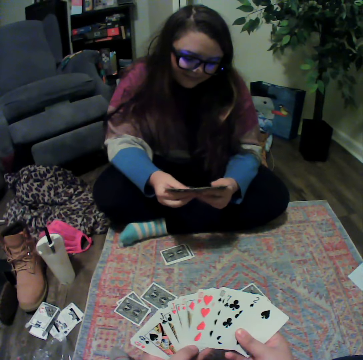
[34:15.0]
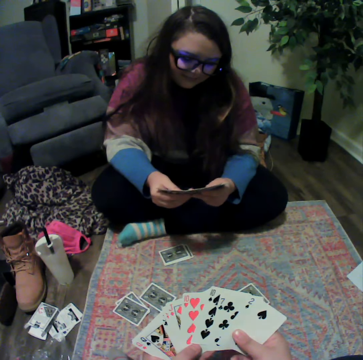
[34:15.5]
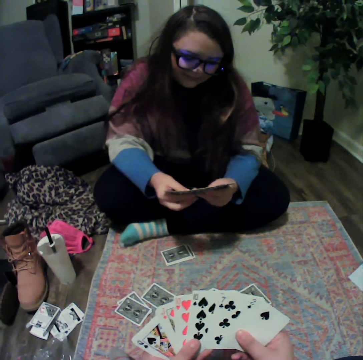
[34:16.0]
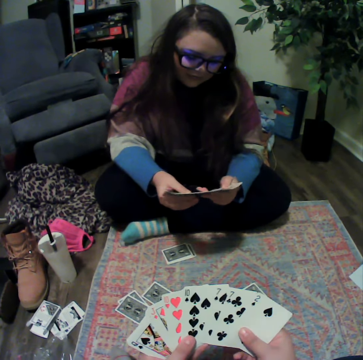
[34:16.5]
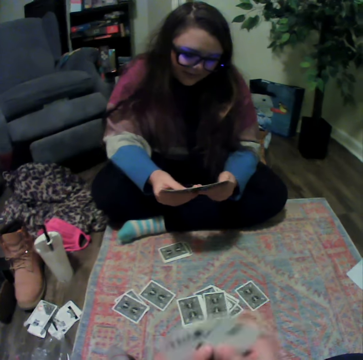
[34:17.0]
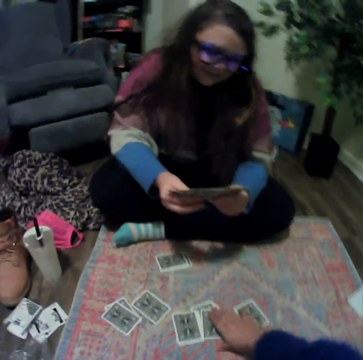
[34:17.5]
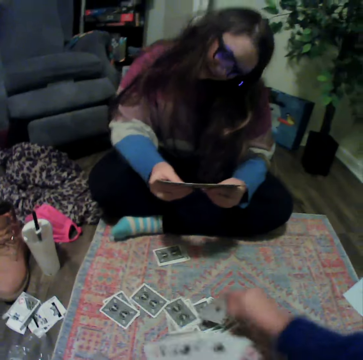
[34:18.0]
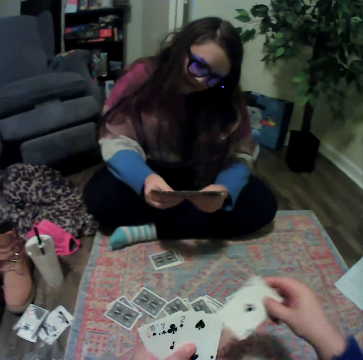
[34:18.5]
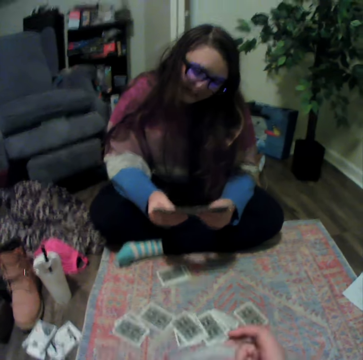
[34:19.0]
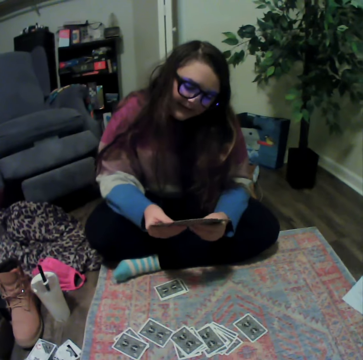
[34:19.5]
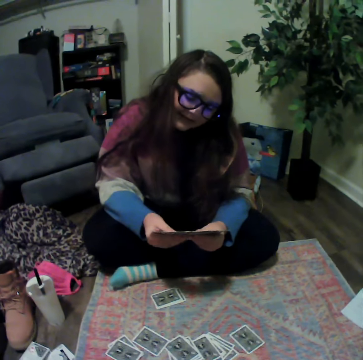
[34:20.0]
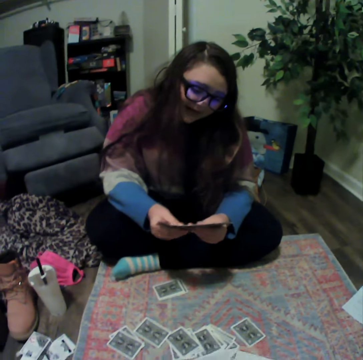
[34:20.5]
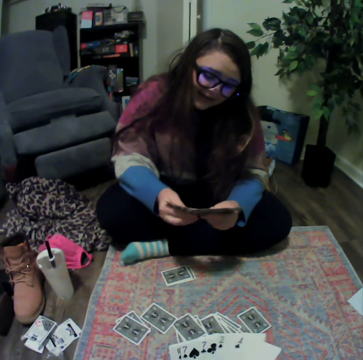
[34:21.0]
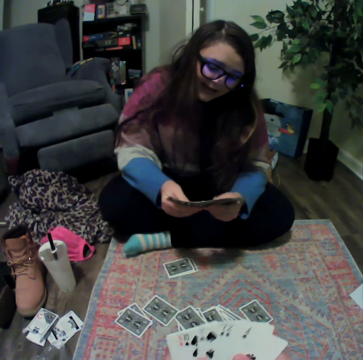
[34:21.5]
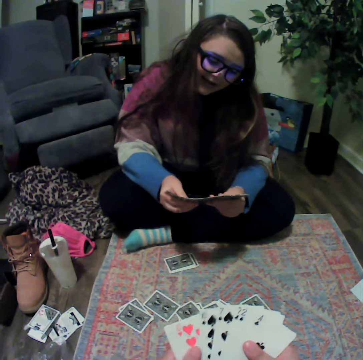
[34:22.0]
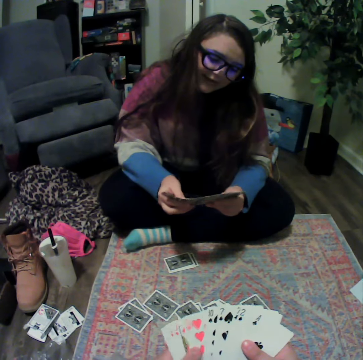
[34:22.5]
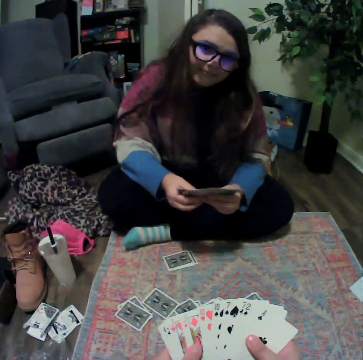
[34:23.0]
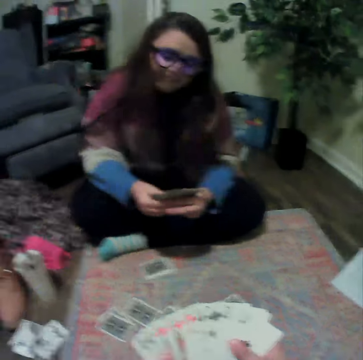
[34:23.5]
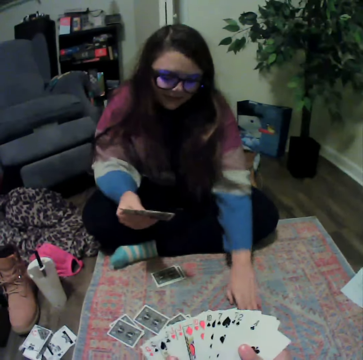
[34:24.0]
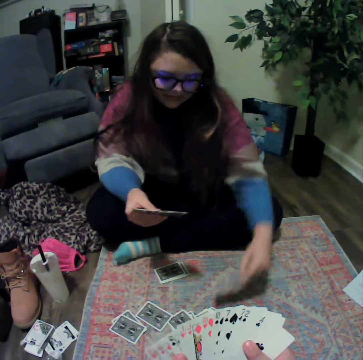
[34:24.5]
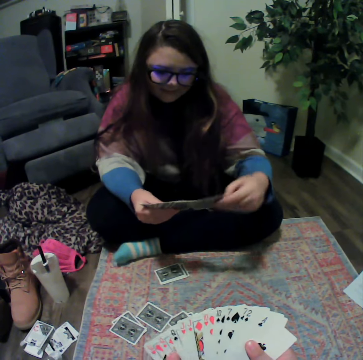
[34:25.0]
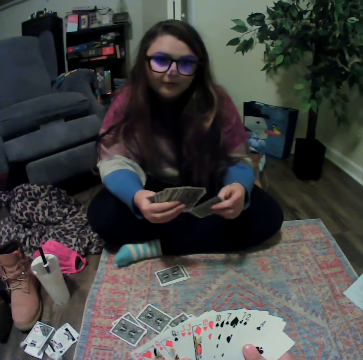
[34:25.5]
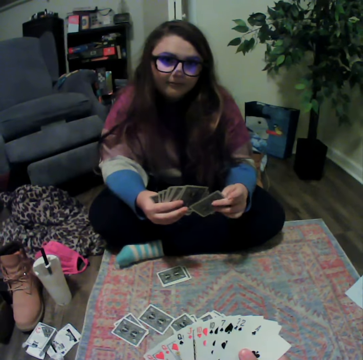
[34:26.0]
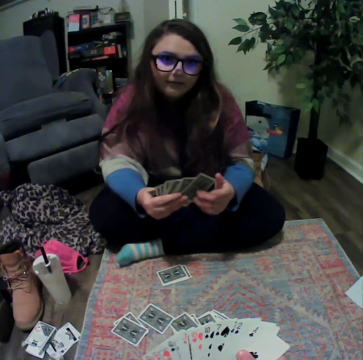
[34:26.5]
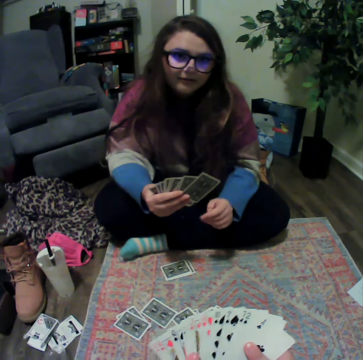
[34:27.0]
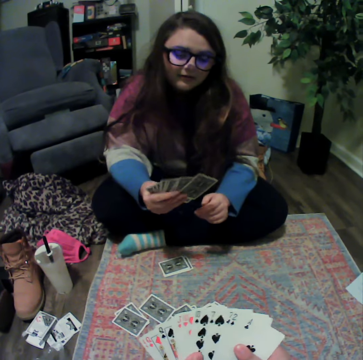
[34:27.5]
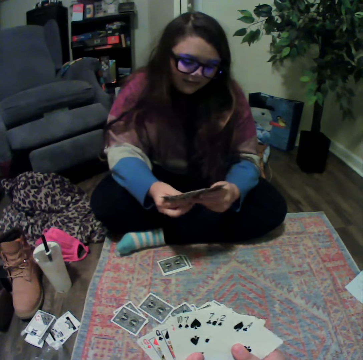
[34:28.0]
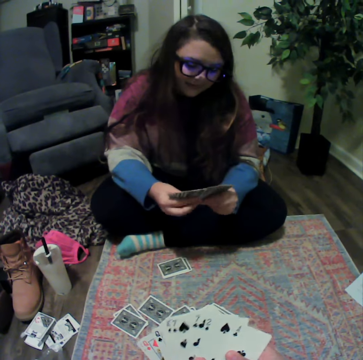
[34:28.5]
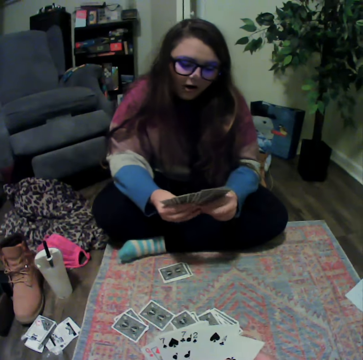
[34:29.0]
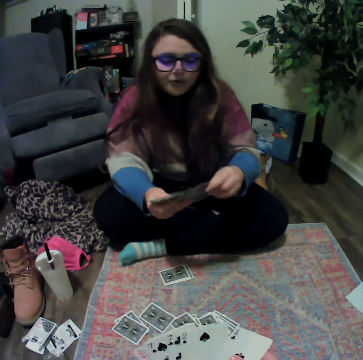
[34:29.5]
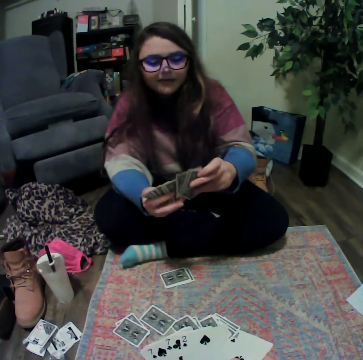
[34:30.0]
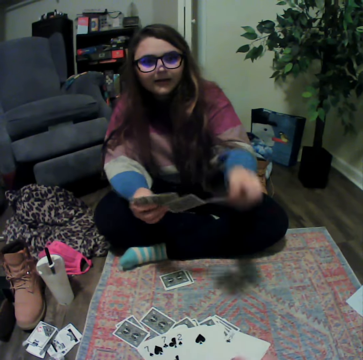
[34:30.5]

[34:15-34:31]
A lady reshuffles the cards. The camera wearer picks the card from the mat. The lady talks with the camera wearer. The camera wearer reshuffles the cards. The lady picks the card and talks with the camera wearer. The camera wearer reshuffles the cards.

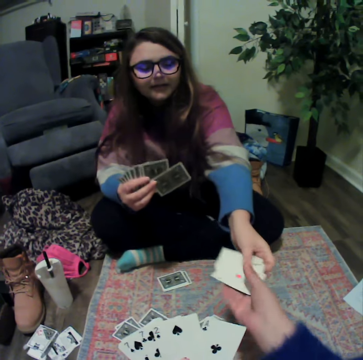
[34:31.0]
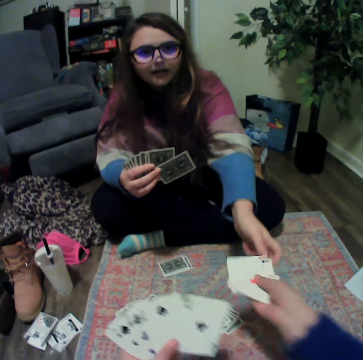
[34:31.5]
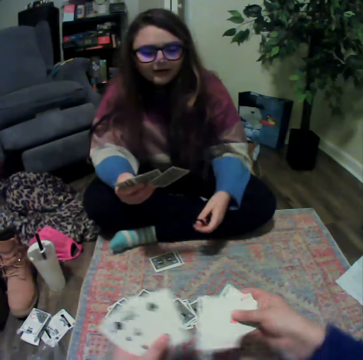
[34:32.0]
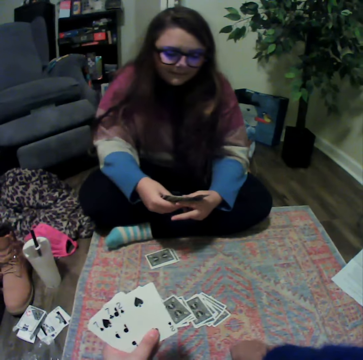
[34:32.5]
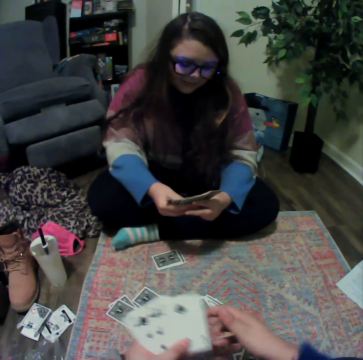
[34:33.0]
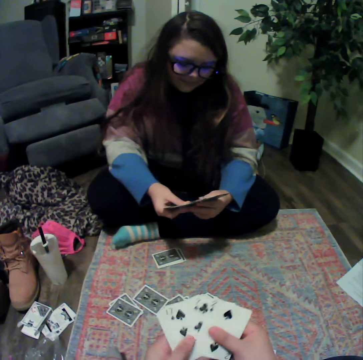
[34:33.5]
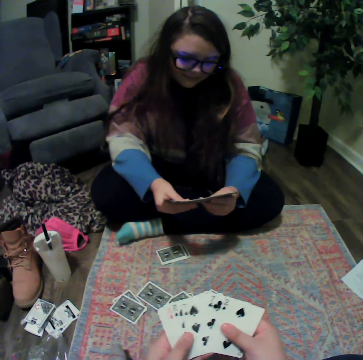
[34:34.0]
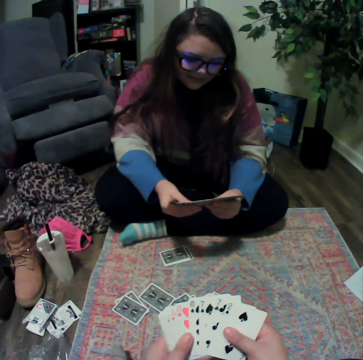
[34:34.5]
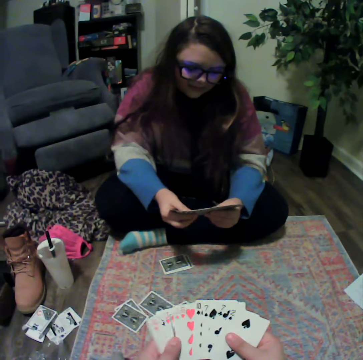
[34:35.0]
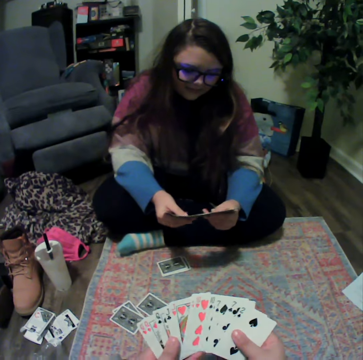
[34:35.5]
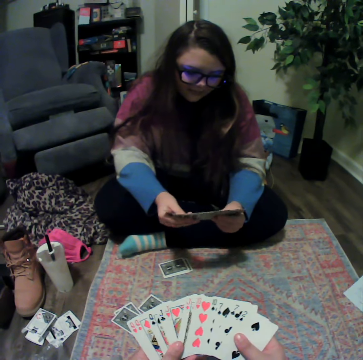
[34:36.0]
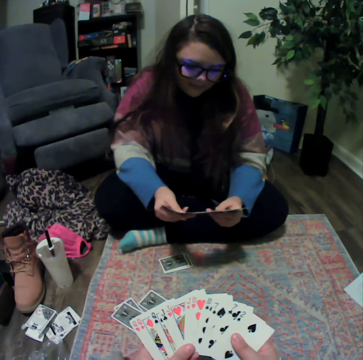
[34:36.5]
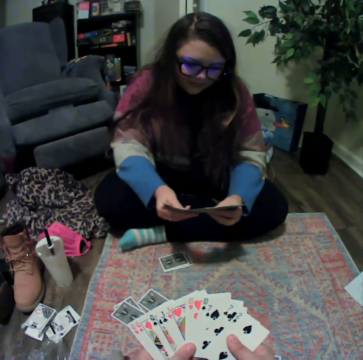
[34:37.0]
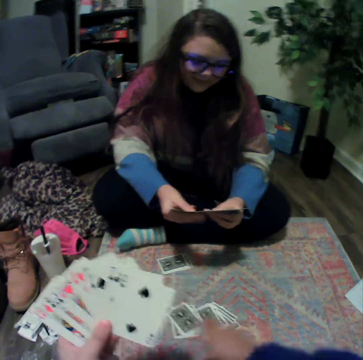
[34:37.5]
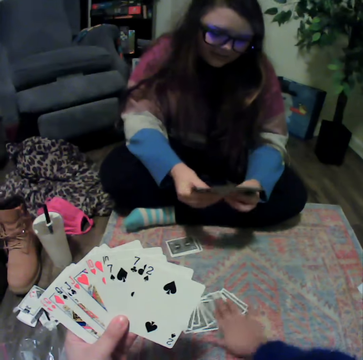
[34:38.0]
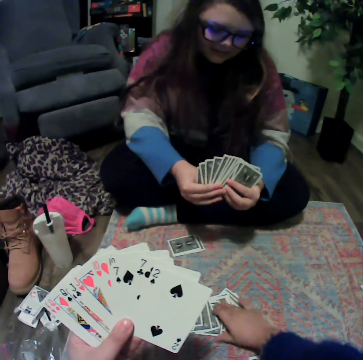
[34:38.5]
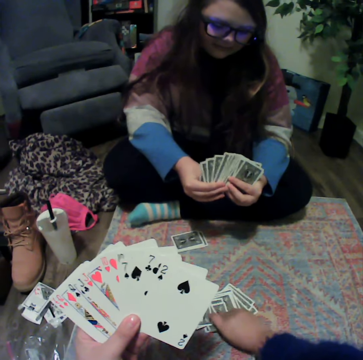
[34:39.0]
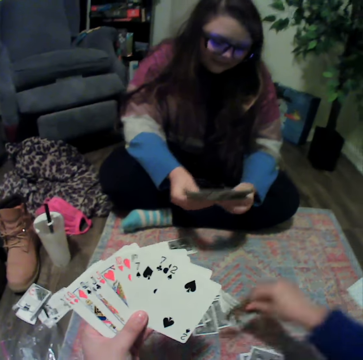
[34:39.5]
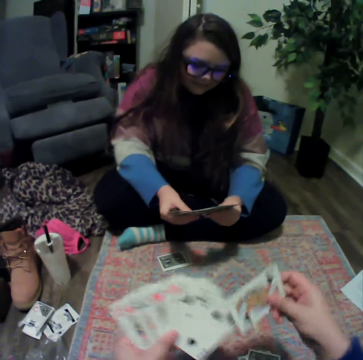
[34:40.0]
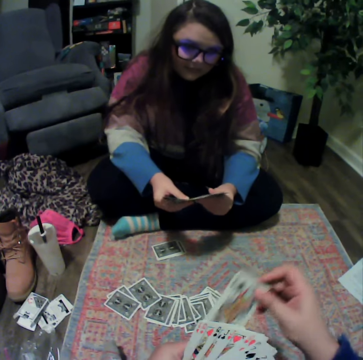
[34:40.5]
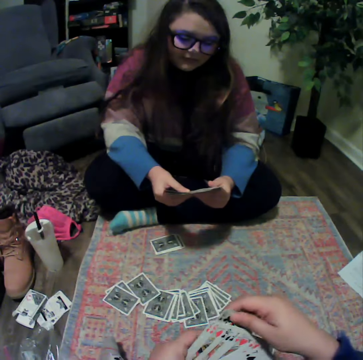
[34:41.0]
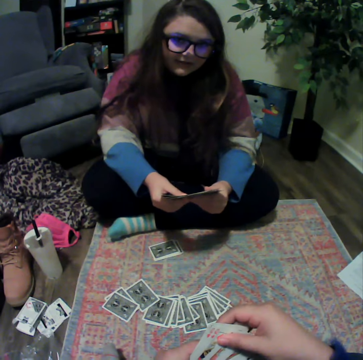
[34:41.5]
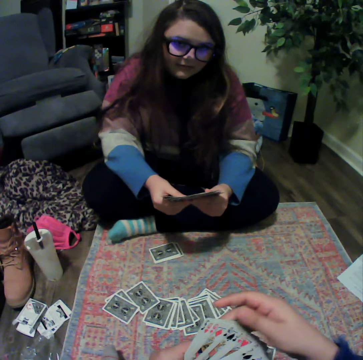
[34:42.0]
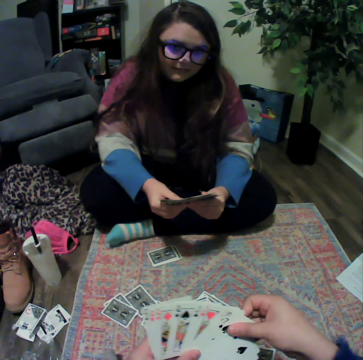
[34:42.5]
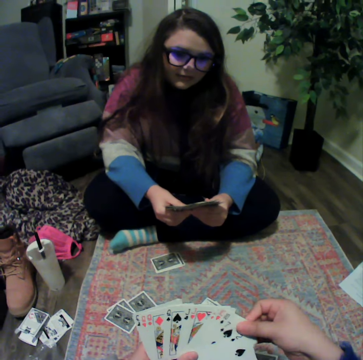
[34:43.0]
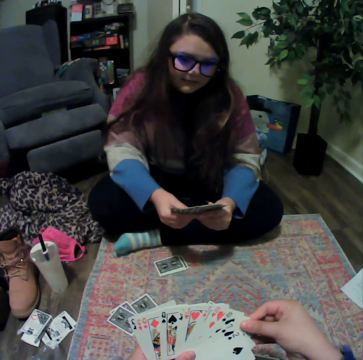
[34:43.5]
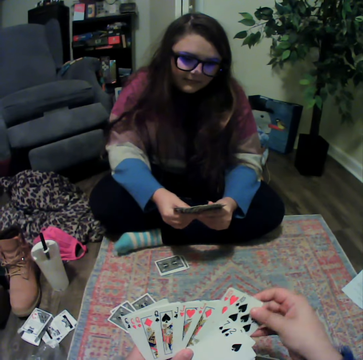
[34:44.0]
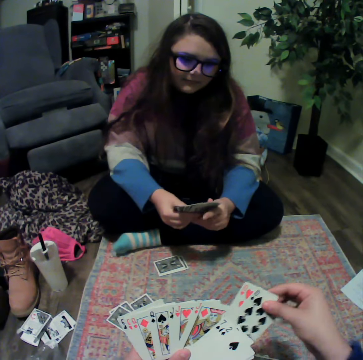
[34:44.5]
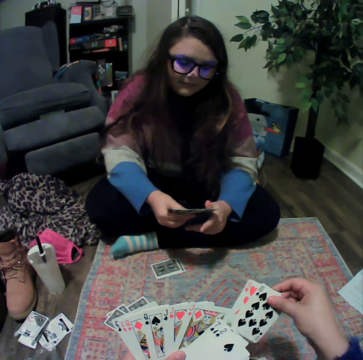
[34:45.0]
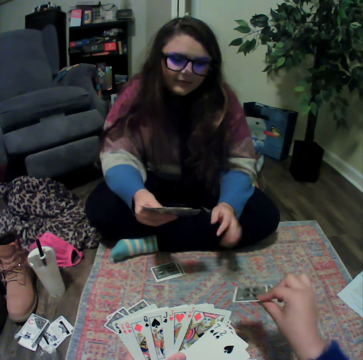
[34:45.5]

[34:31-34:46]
A lady gives the camera wearer a card. The lady reshuffles the cards. The camera wearer reshuffles the cards. They pick the card from the mat. The lady reshuffles the cards and talks with the camera wearer. The camera wearer reshuffles the cards.

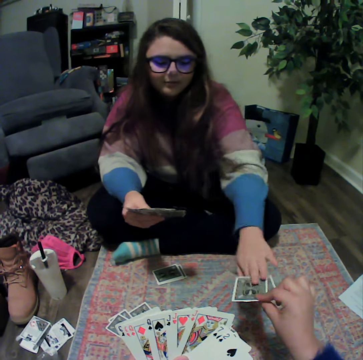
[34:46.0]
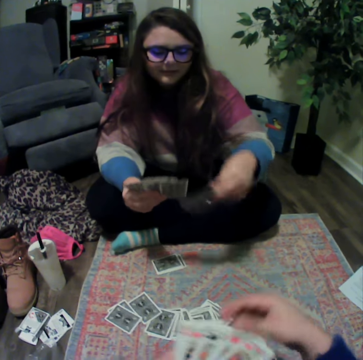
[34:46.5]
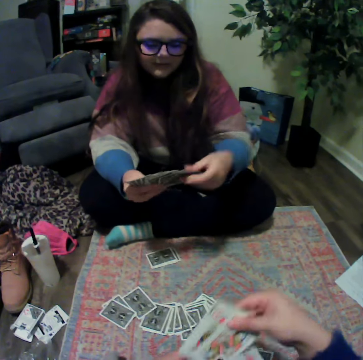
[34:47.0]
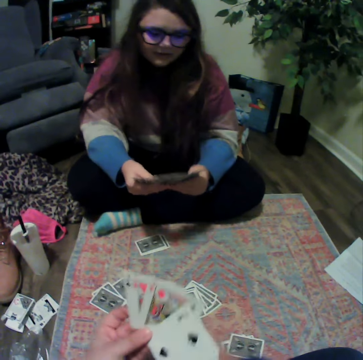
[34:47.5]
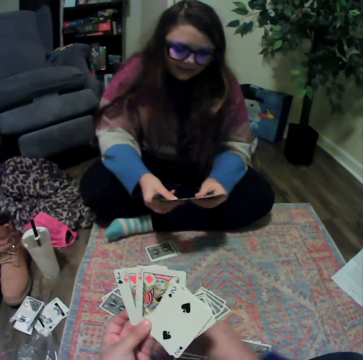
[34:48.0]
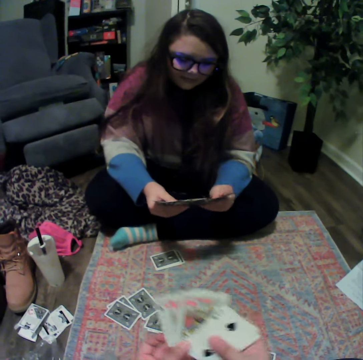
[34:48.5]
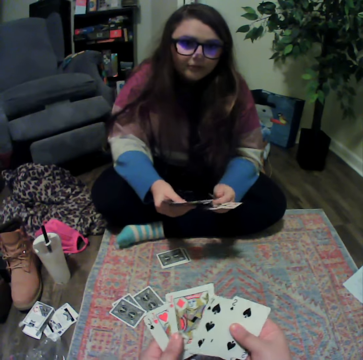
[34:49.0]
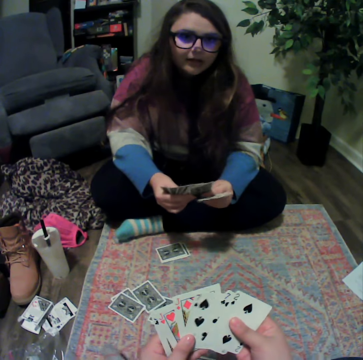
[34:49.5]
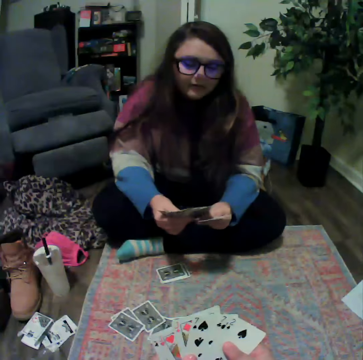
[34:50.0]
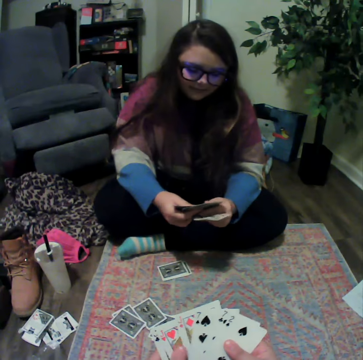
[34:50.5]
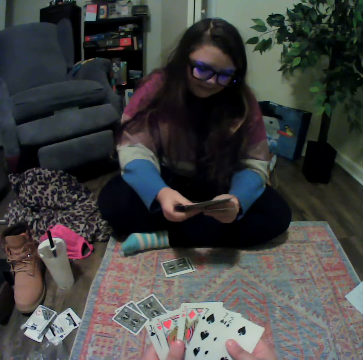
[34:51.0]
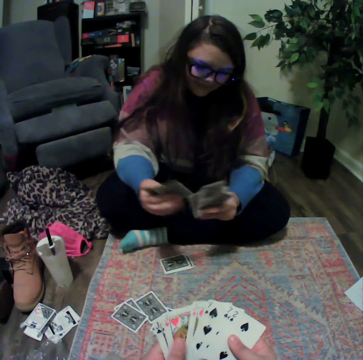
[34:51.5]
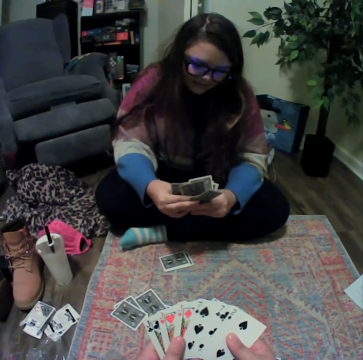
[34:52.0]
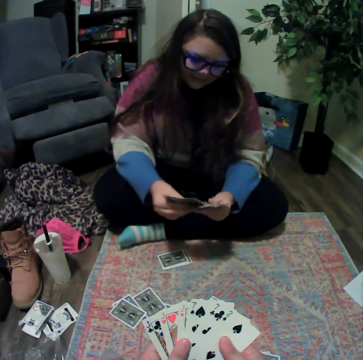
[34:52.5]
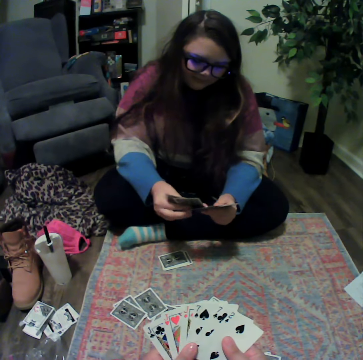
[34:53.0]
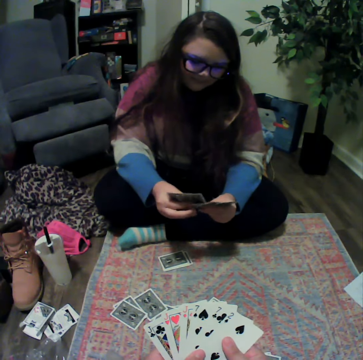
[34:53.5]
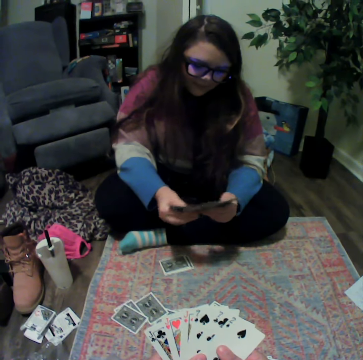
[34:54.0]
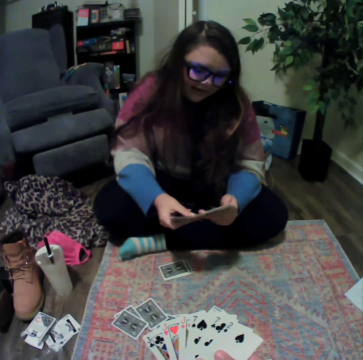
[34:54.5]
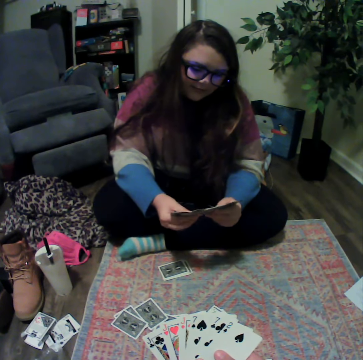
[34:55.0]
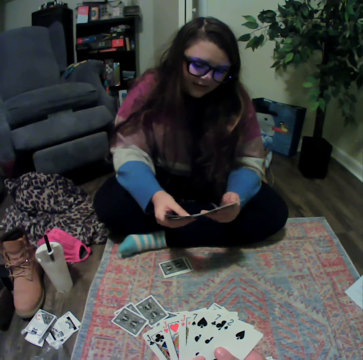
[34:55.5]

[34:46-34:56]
The camera wearer gives a lady the card. The lady reshuffles the cards. The camera wearer reshuffles the cards. They talk with the lady. They reshuffle the cards. The lady reshuffles the cards.
